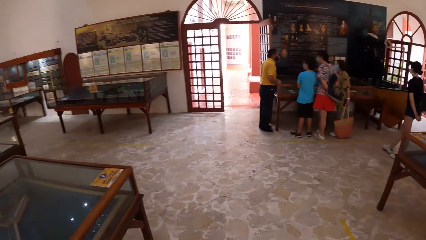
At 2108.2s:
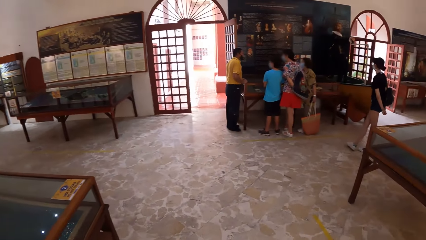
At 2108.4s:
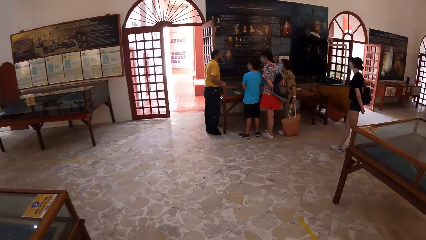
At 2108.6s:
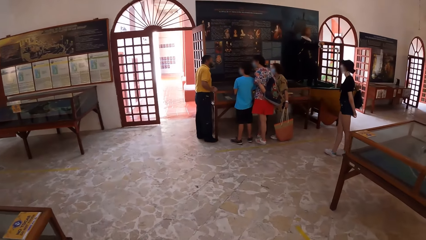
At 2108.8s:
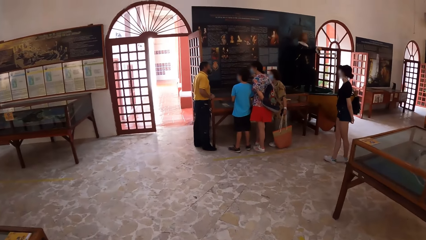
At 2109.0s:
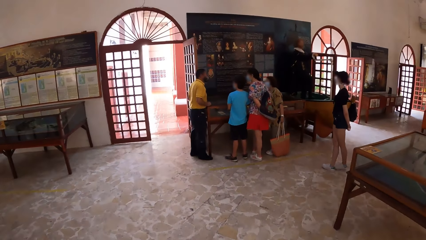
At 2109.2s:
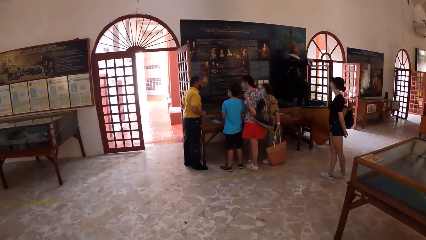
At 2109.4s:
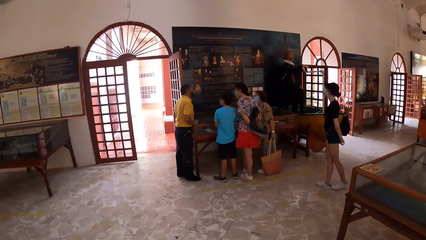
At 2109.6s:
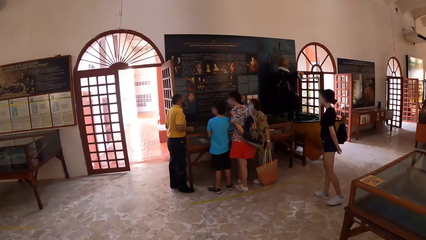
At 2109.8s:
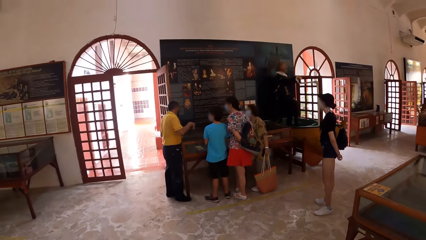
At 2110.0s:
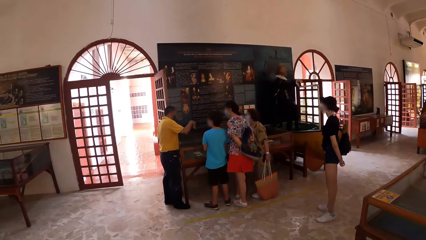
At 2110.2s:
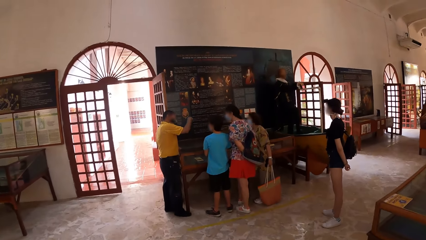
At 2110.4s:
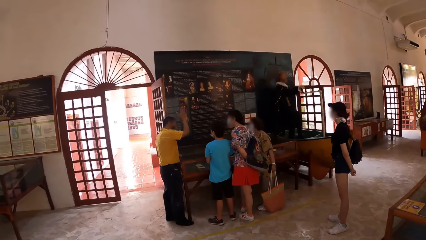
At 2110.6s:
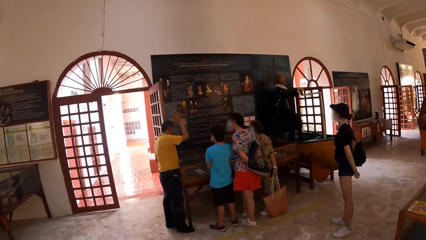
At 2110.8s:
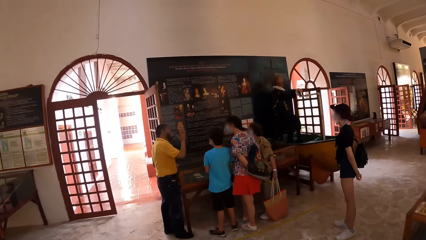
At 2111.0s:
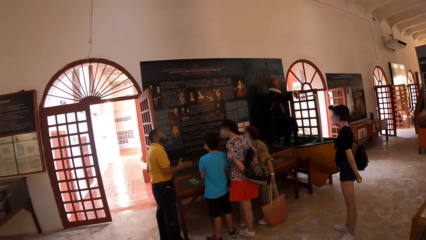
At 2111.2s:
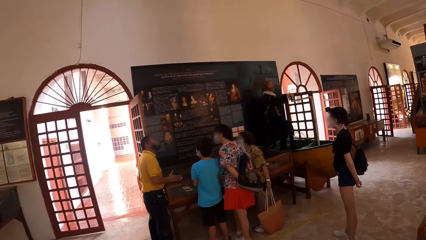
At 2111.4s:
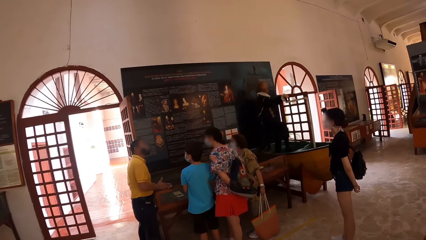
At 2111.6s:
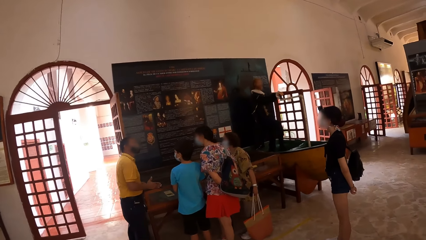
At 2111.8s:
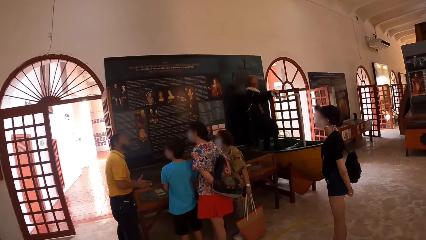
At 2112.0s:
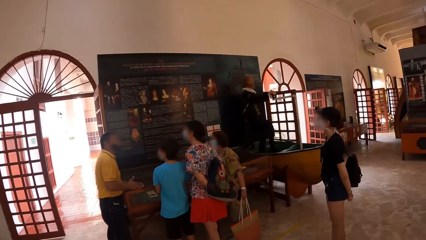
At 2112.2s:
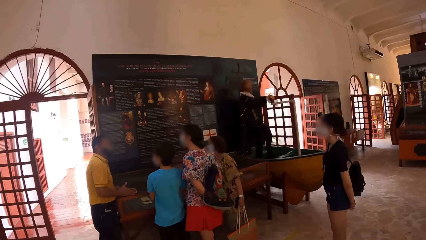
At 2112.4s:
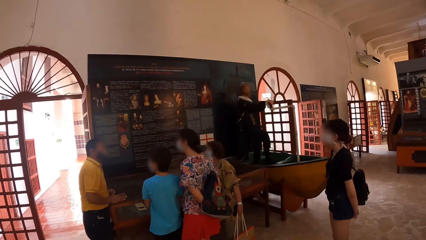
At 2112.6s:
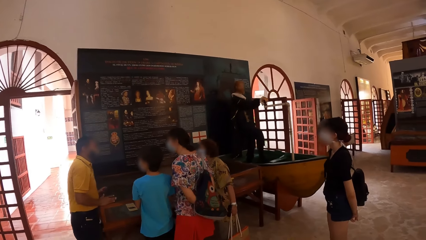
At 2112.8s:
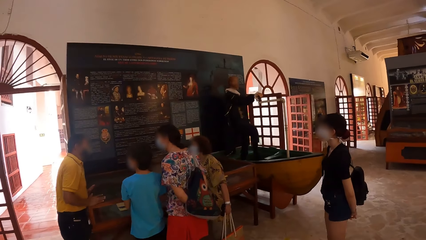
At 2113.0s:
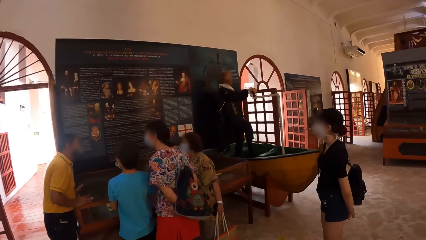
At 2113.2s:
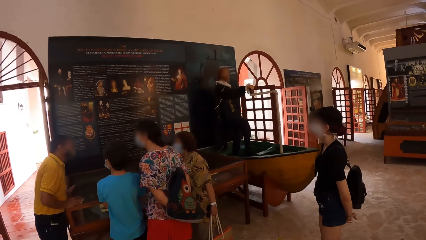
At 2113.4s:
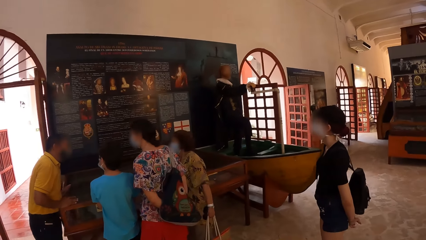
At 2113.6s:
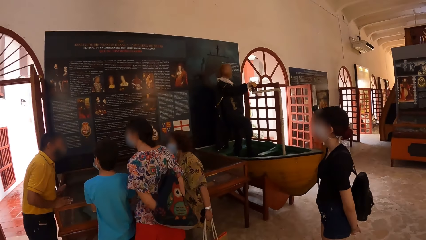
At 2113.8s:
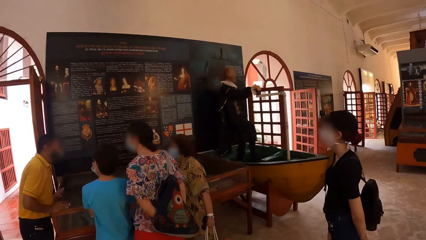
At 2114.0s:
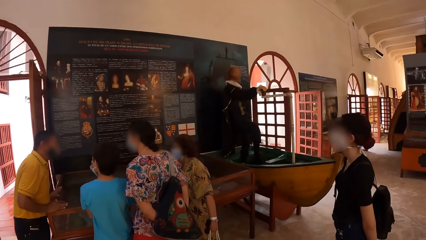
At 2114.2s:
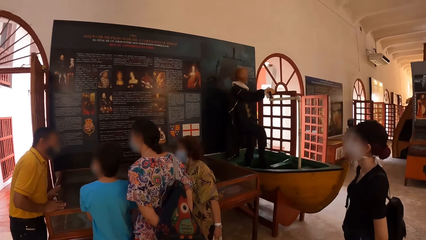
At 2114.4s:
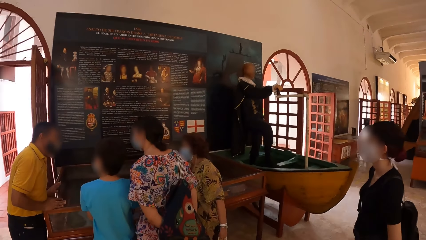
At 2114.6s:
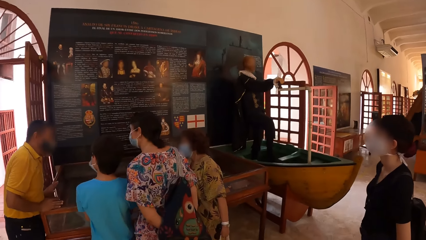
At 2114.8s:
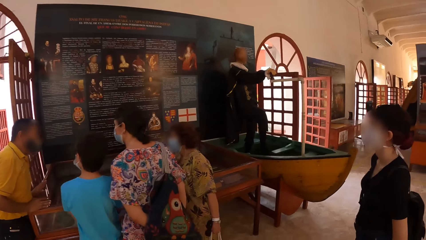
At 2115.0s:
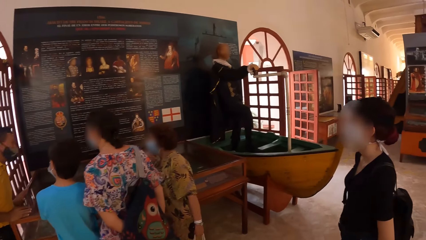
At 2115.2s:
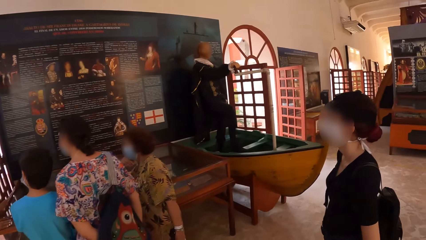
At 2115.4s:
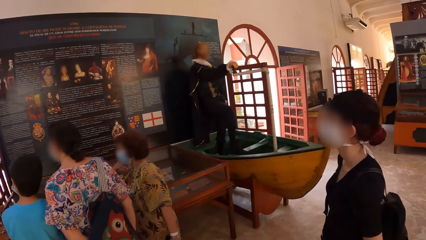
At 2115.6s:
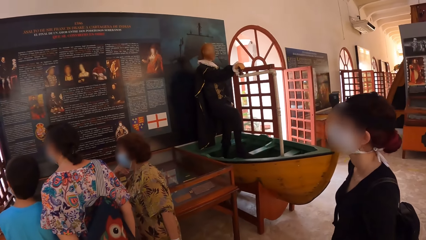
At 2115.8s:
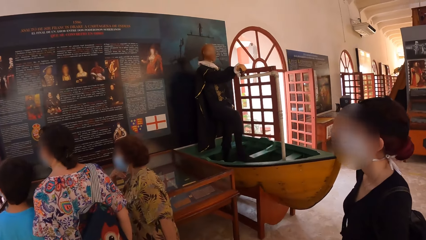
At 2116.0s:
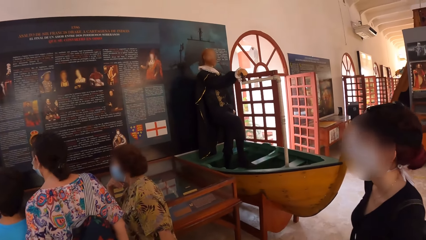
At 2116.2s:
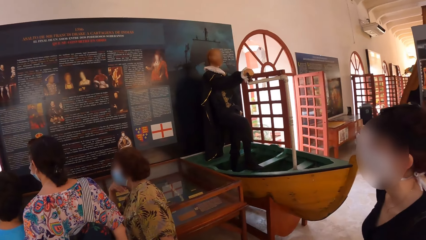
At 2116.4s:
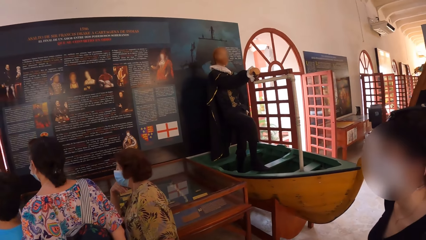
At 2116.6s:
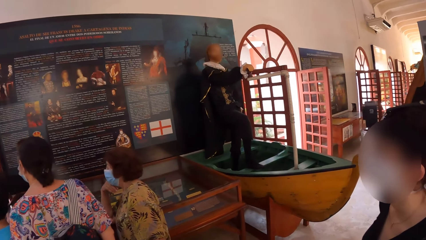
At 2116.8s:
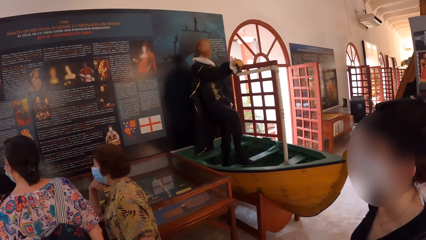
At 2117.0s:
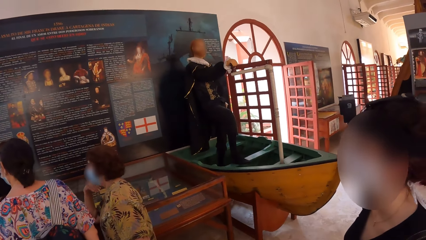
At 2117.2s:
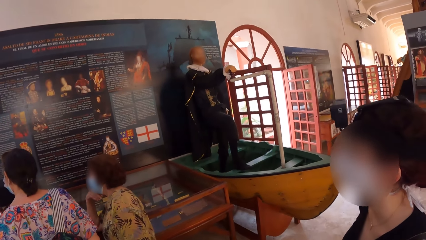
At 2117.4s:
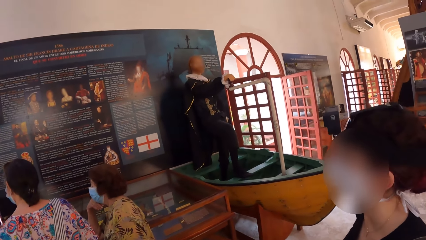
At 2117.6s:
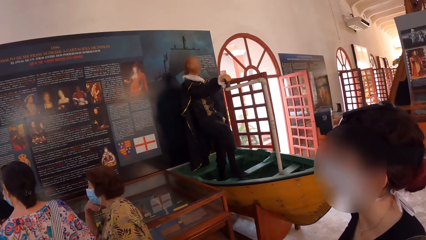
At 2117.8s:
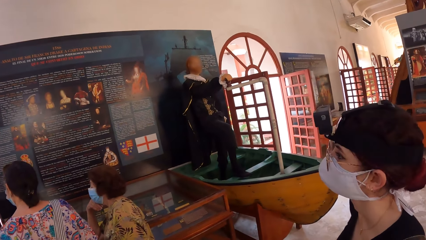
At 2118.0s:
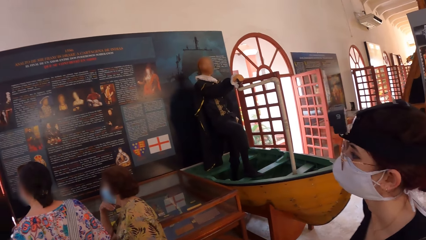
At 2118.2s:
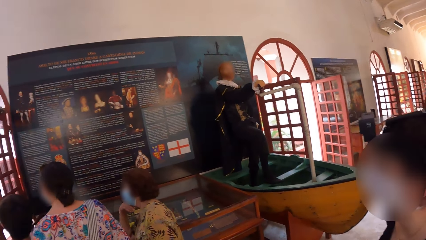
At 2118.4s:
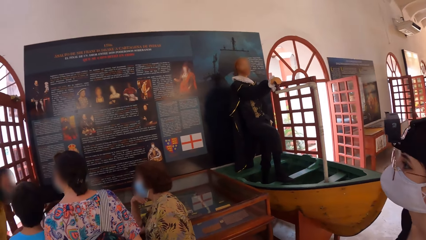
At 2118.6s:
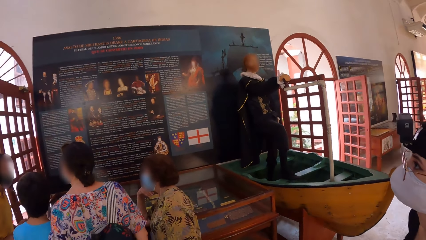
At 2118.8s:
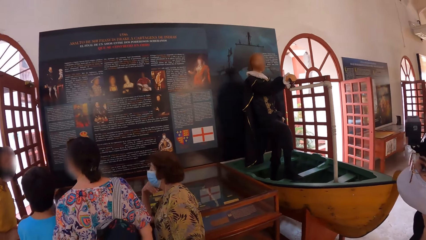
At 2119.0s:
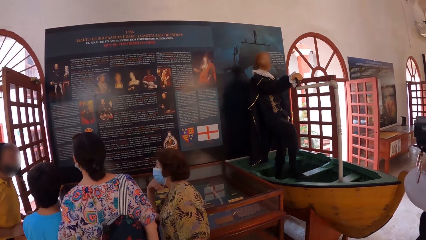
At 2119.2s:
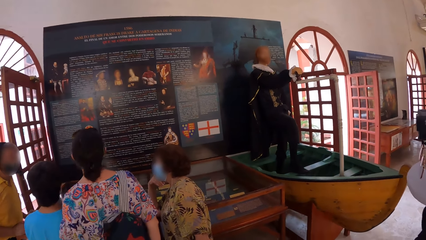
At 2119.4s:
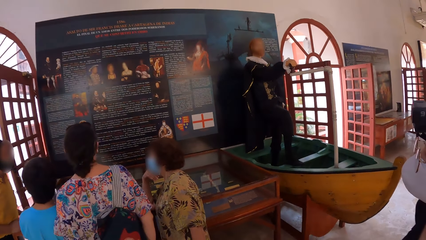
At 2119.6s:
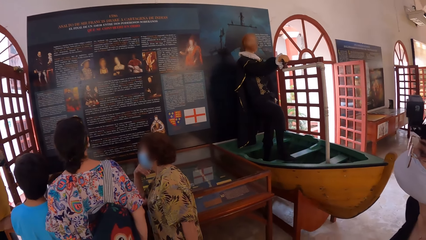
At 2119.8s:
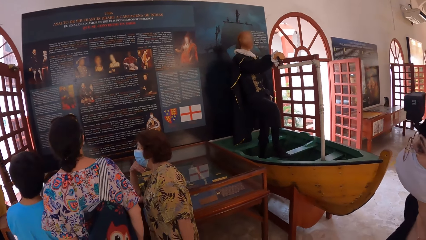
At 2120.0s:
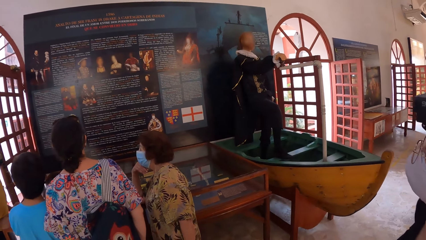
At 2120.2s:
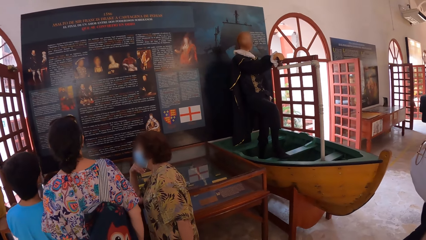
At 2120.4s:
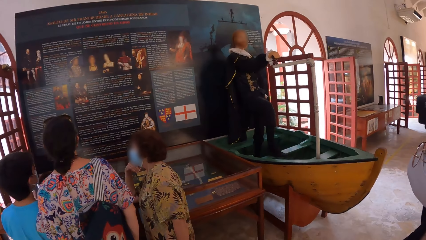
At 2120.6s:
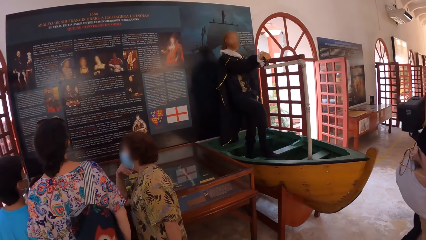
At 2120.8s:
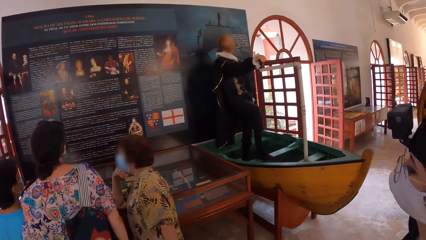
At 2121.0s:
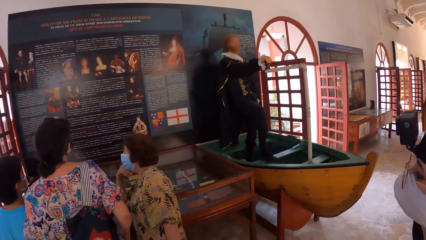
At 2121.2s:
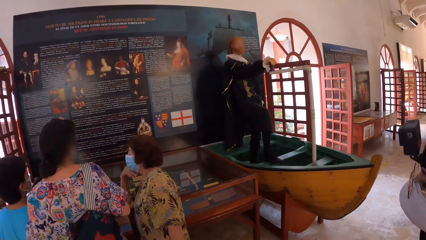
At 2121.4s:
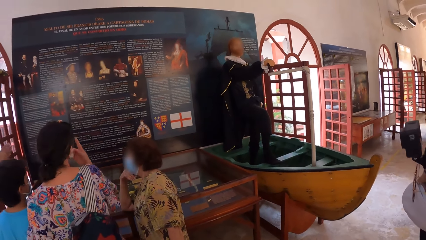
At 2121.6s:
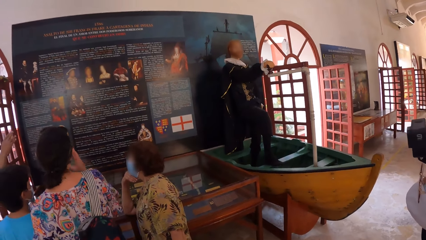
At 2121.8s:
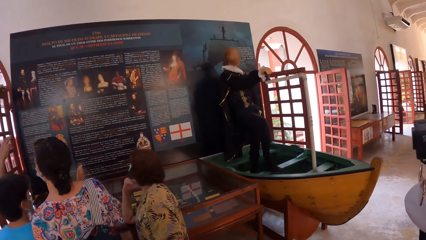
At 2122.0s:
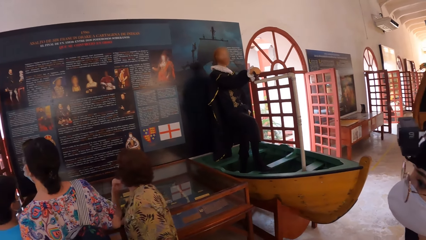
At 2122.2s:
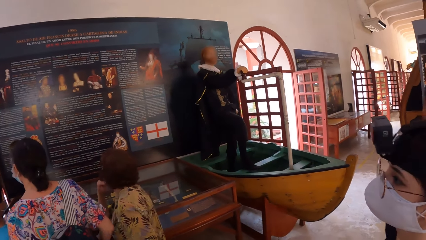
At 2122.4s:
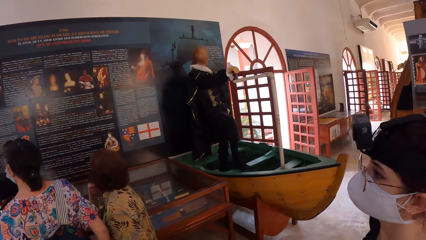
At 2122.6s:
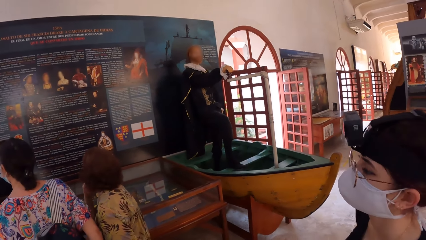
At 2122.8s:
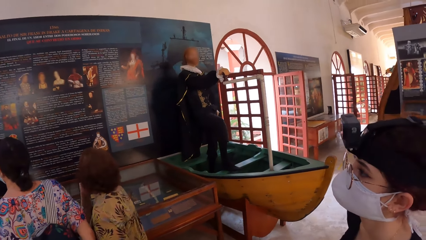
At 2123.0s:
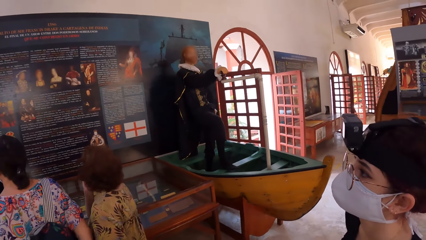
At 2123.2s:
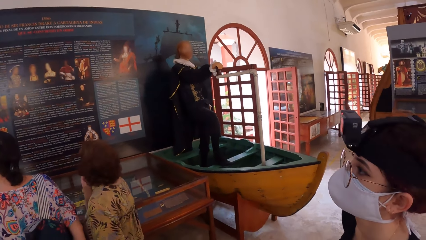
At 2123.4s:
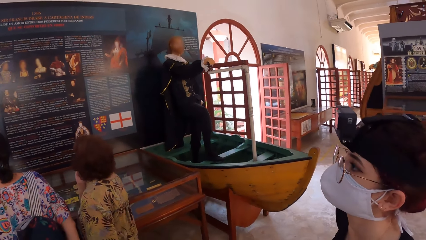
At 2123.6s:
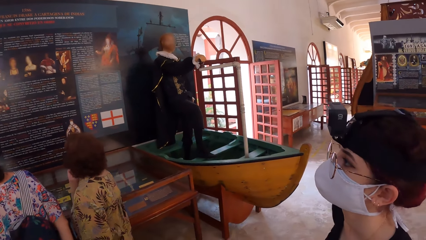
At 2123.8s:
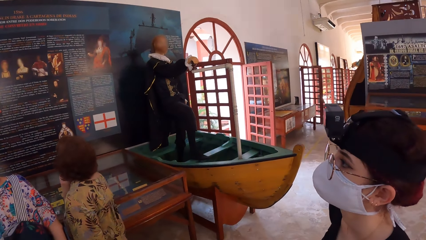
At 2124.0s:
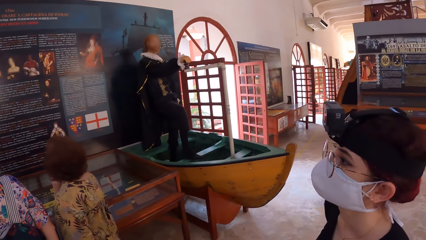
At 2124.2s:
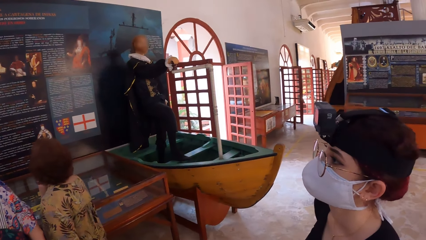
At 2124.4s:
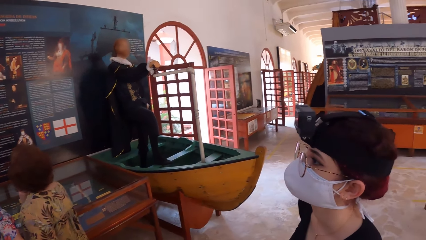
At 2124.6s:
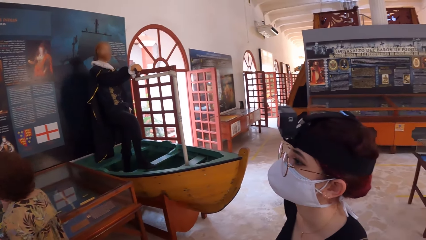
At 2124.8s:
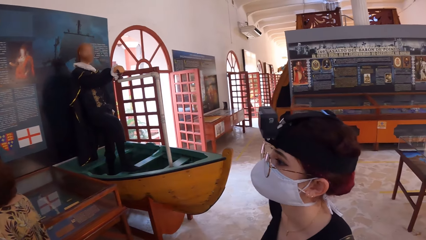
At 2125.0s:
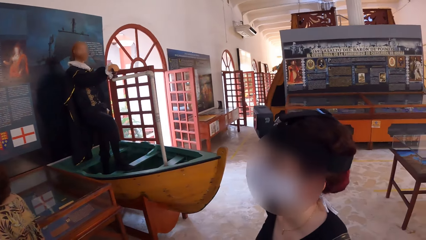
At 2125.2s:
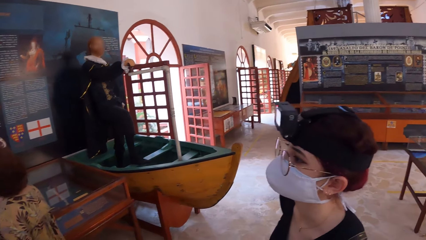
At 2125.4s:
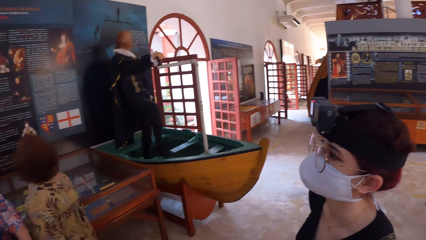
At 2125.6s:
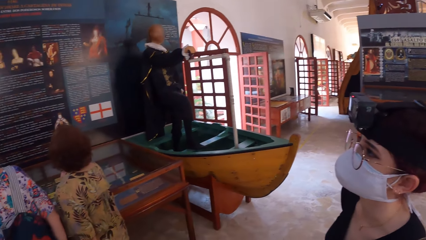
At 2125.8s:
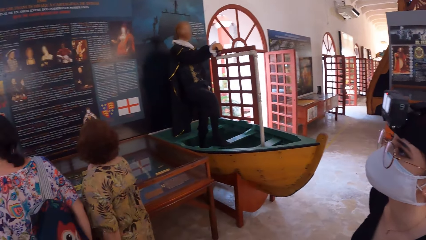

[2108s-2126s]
The camera wearer walks towards a group of people in the museum. A man addresses the group of people. The camera wearer looks around. They interact with the man.
